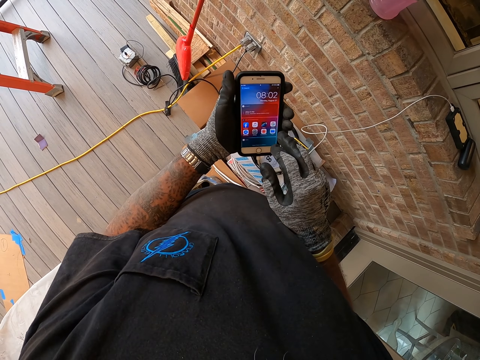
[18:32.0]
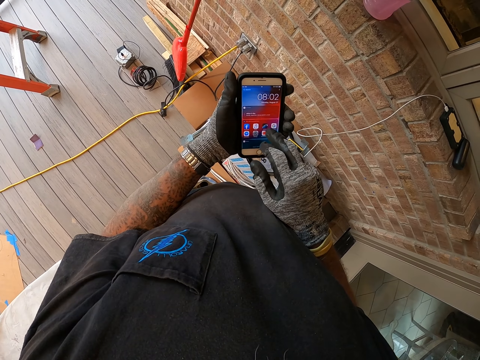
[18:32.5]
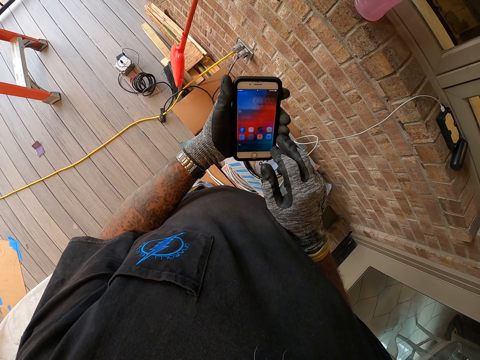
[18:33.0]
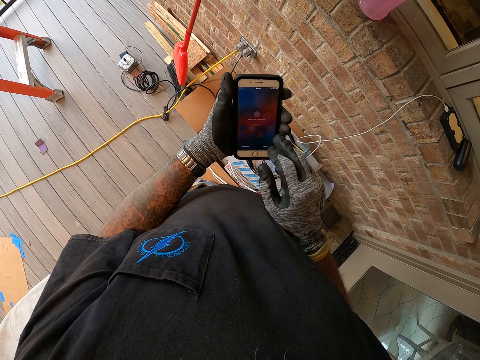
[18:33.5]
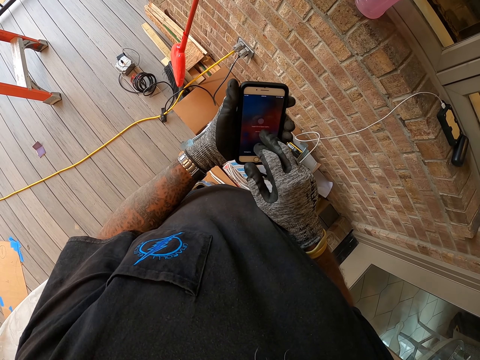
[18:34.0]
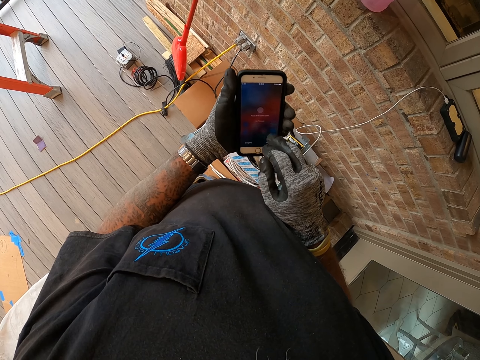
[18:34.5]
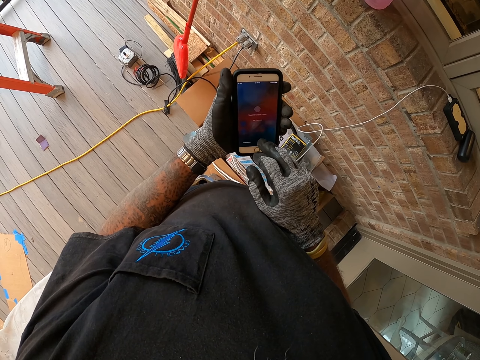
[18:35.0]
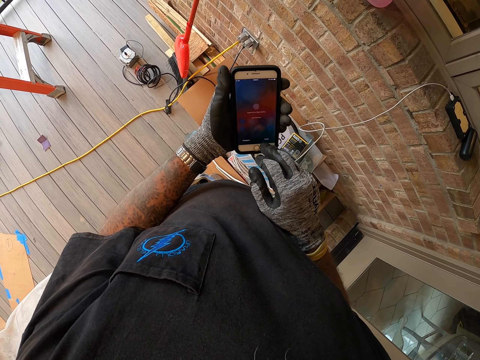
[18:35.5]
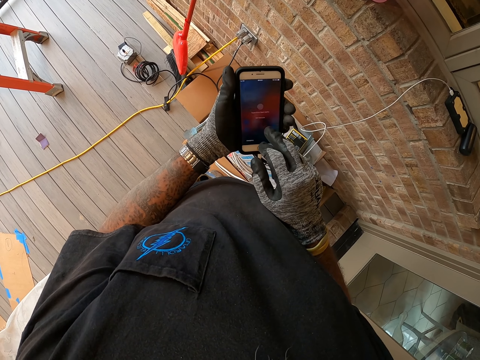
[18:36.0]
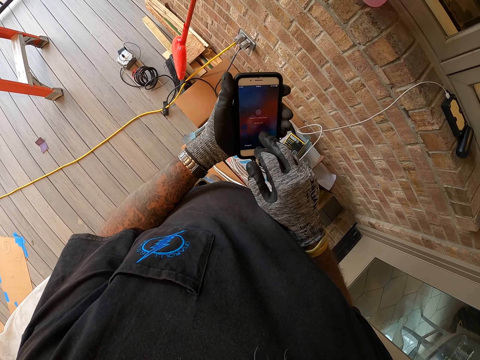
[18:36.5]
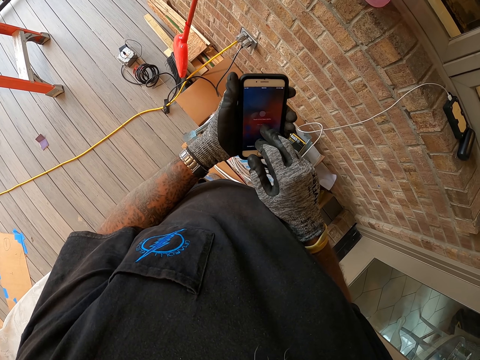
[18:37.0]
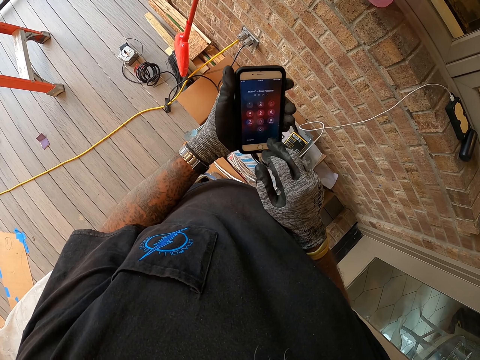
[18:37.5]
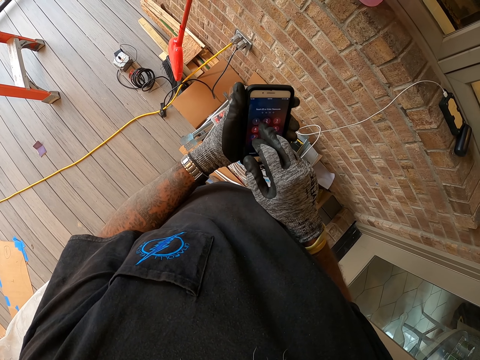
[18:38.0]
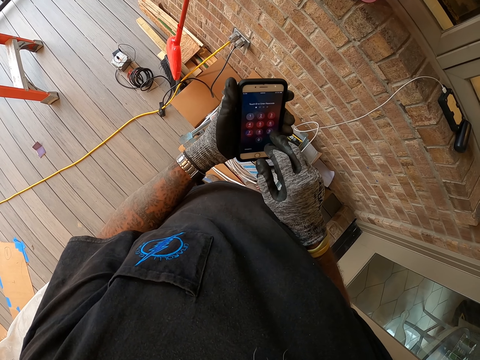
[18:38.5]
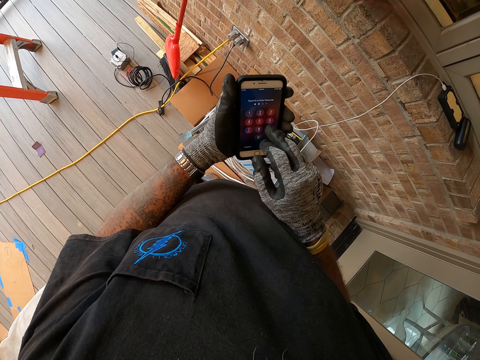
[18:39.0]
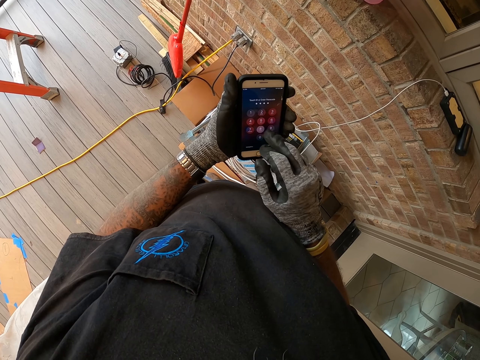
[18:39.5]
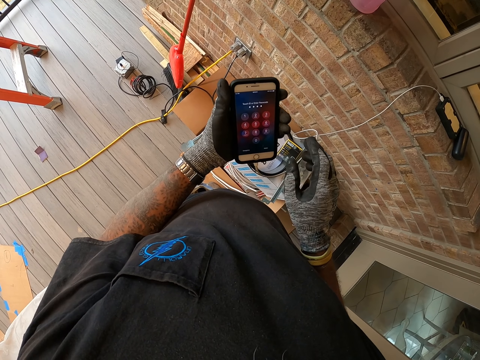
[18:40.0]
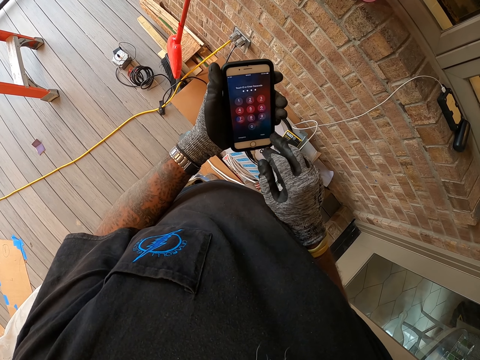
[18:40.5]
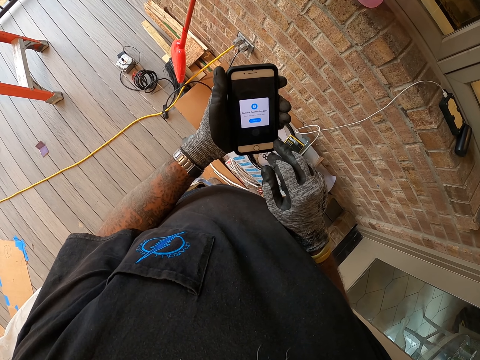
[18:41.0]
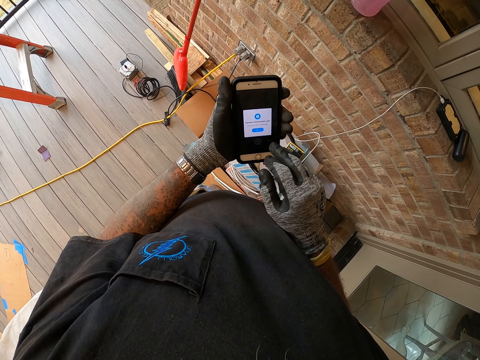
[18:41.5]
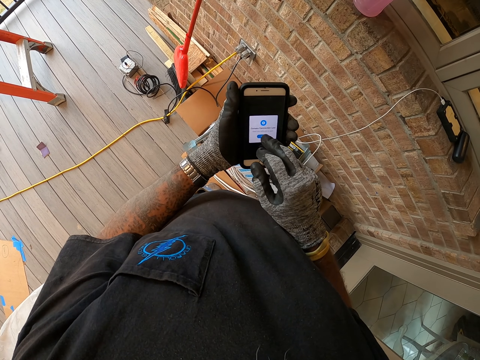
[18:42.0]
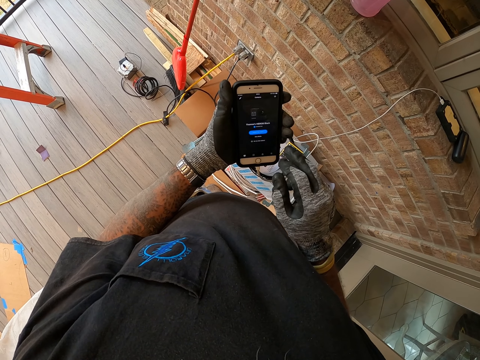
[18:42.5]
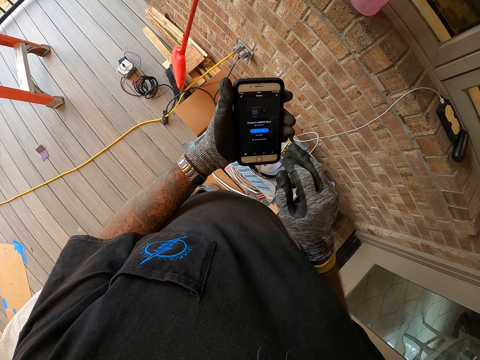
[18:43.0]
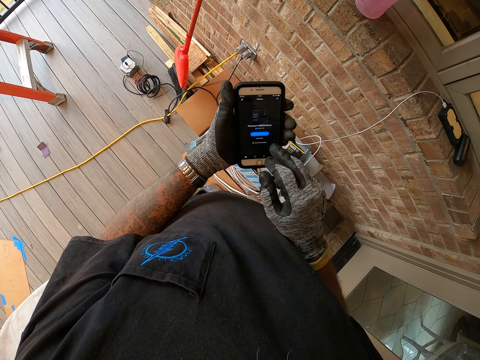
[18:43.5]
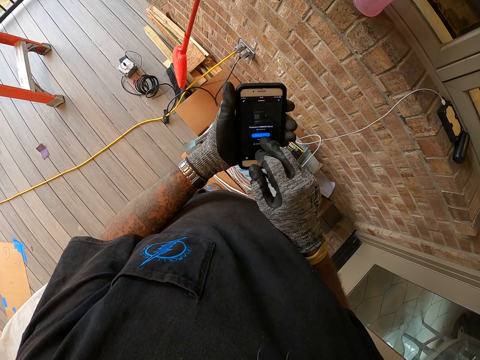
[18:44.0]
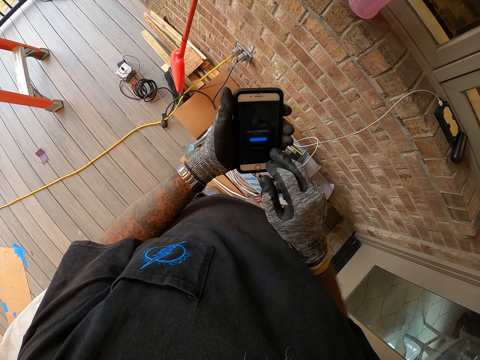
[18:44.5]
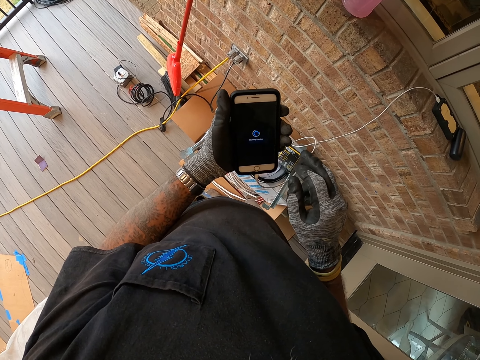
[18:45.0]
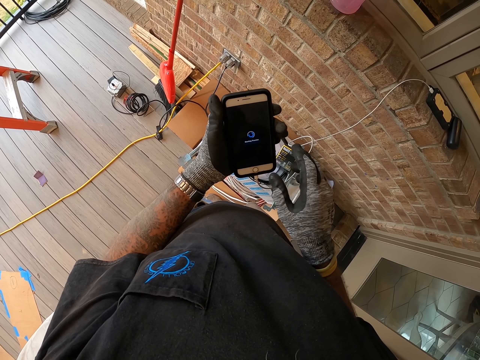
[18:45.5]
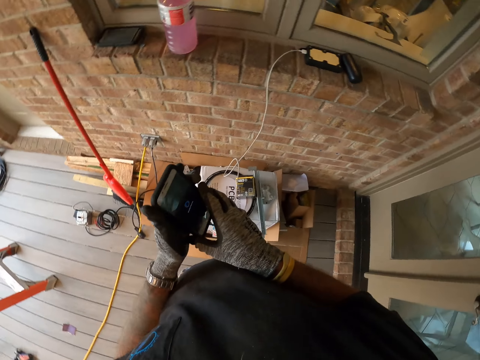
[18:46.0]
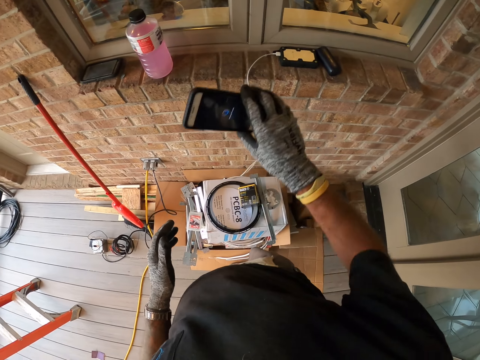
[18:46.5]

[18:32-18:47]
The camera wearer scrolls the phone. They press the phone repeatedly.

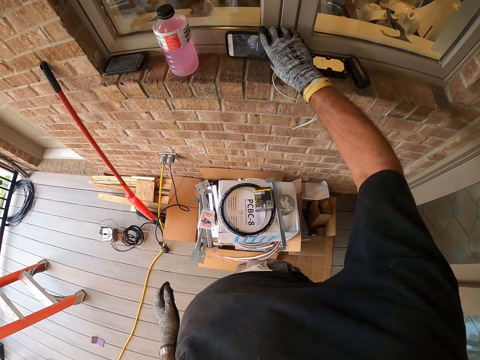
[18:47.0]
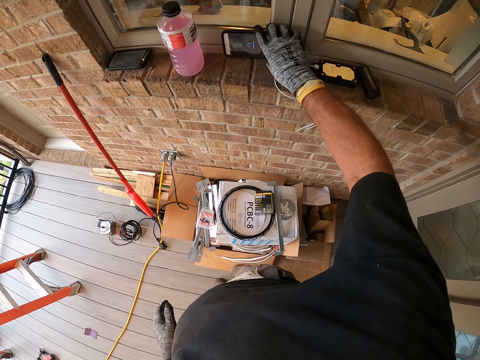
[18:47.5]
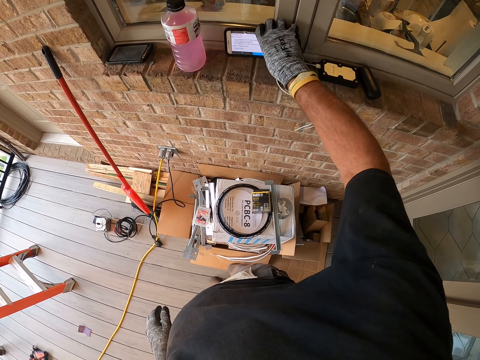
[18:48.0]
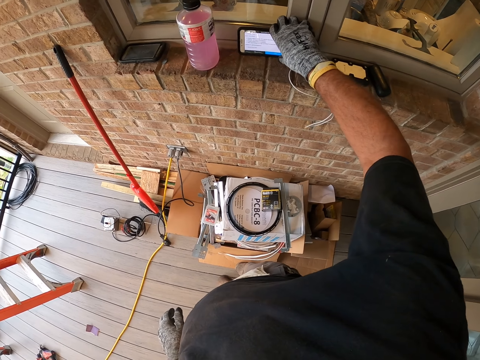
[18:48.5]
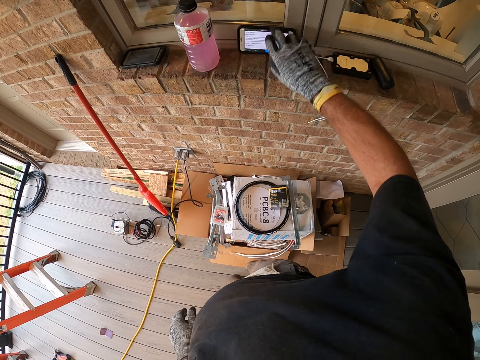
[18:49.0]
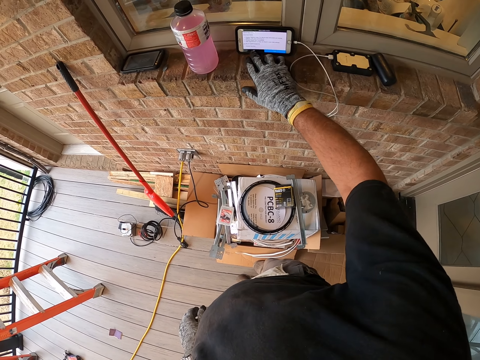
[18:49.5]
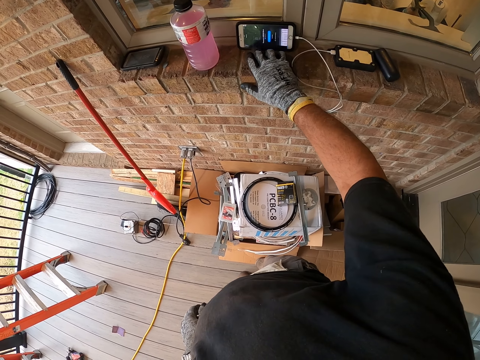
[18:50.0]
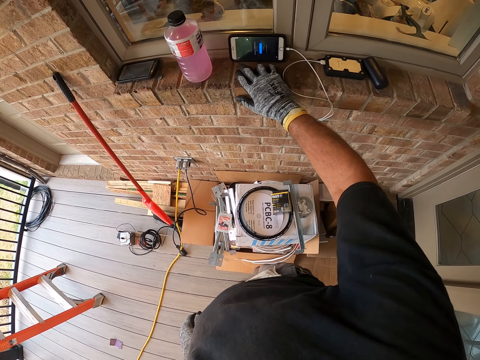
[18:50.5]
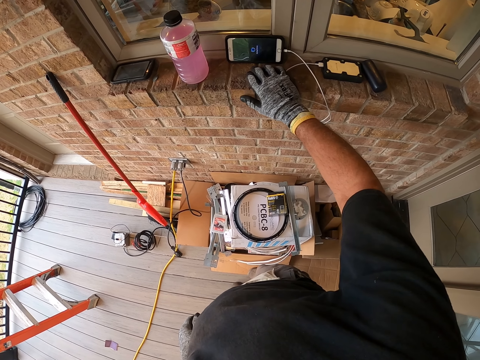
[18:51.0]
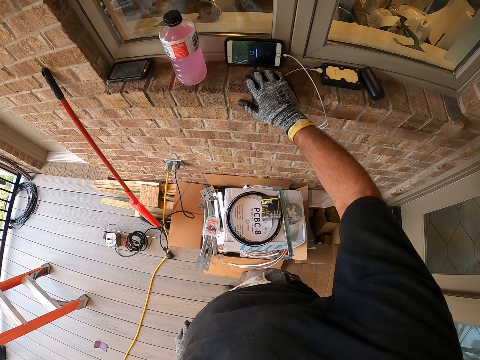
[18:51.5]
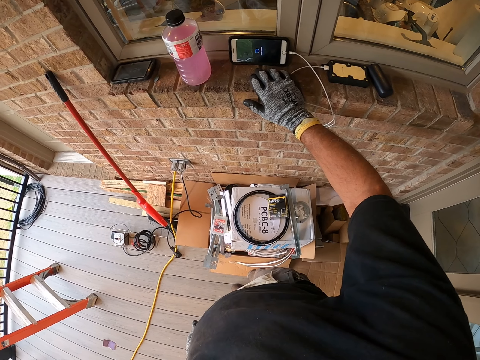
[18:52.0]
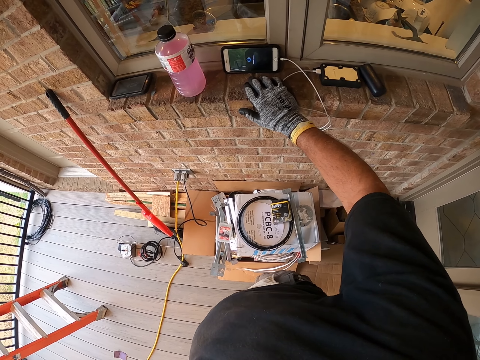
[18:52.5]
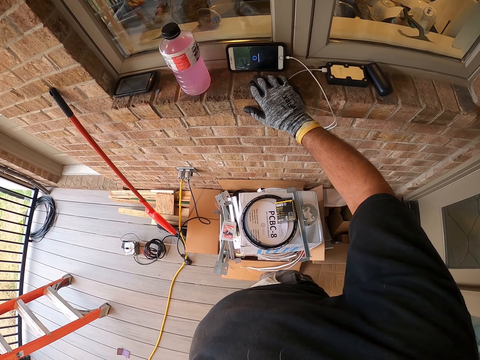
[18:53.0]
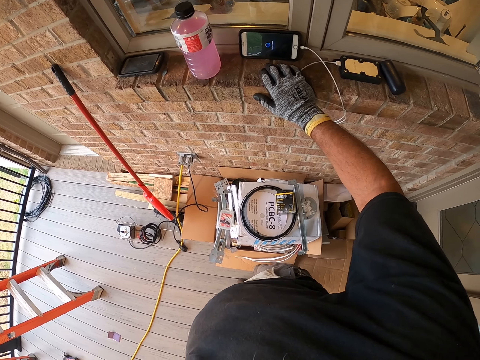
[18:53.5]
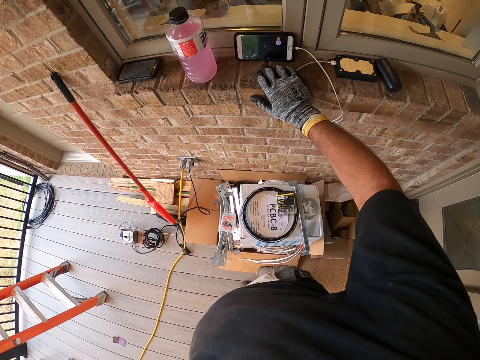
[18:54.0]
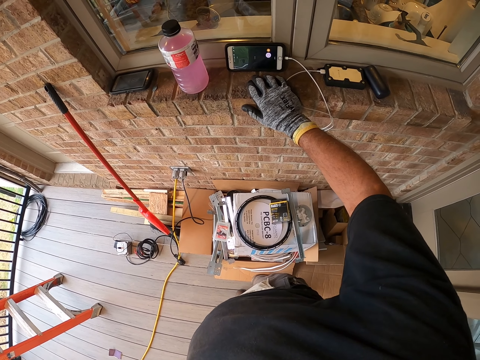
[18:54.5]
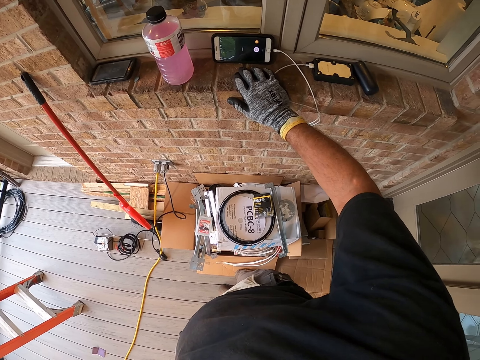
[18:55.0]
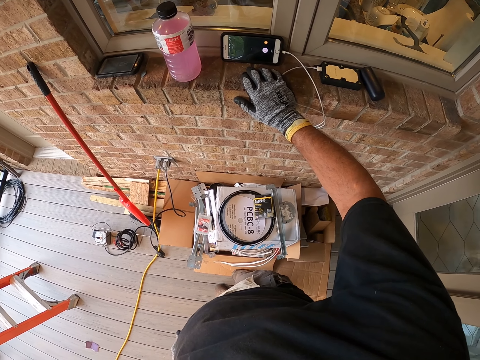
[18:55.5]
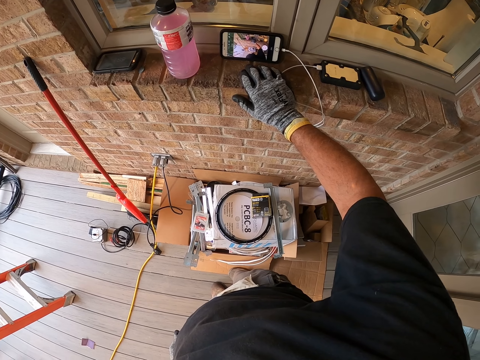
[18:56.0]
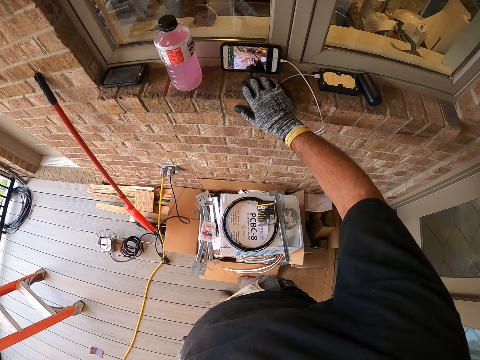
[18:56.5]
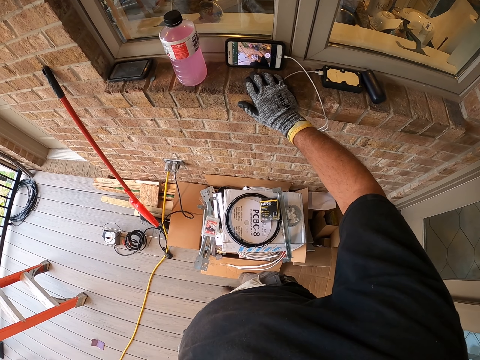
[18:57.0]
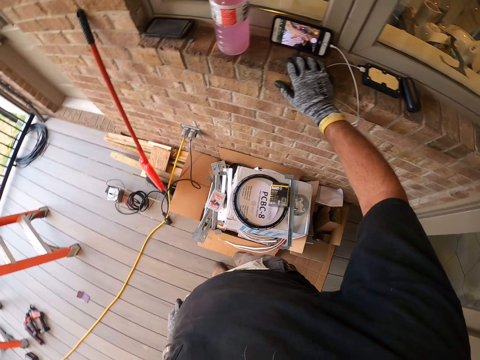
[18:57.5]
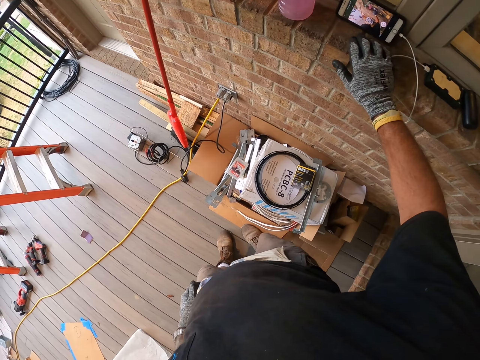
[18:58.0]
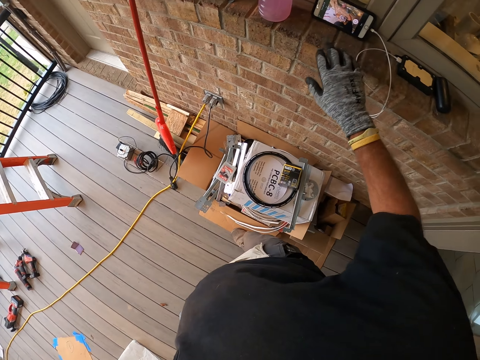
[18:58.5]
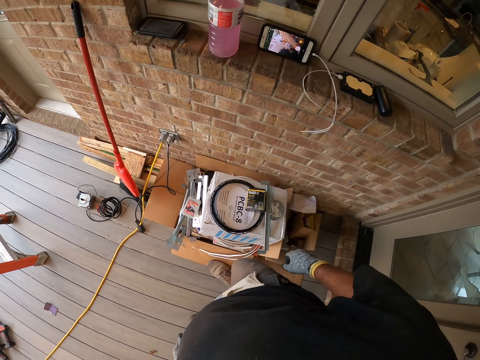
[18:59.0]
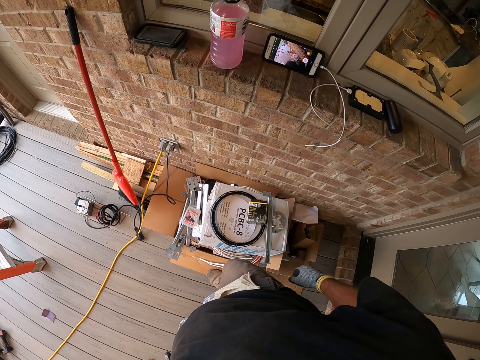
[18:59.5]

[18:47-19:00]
The camera wearer places the phone on the window sill. They press the phone.
